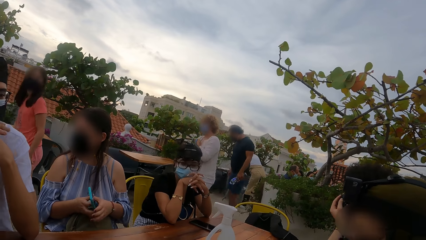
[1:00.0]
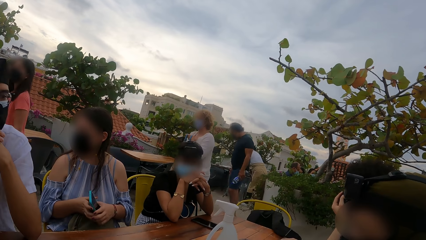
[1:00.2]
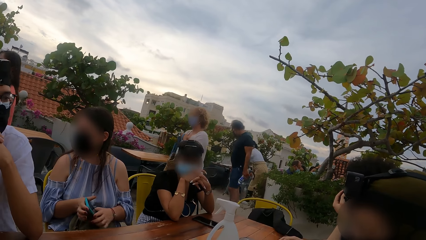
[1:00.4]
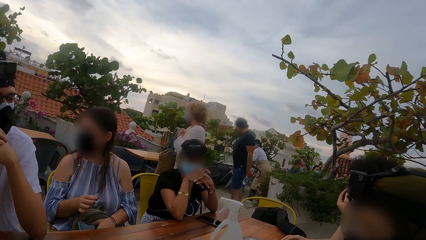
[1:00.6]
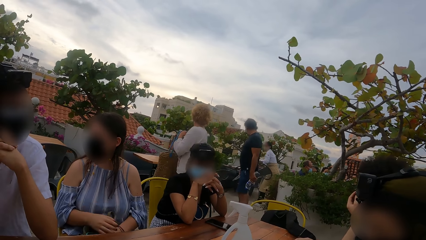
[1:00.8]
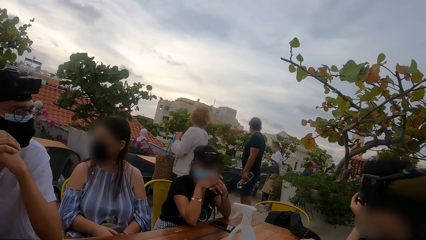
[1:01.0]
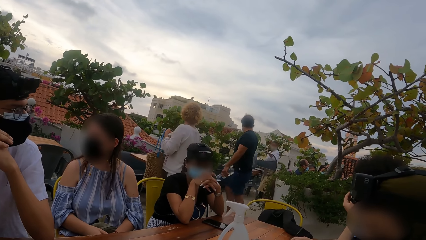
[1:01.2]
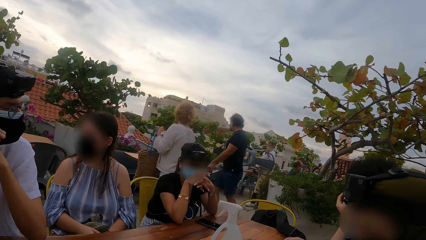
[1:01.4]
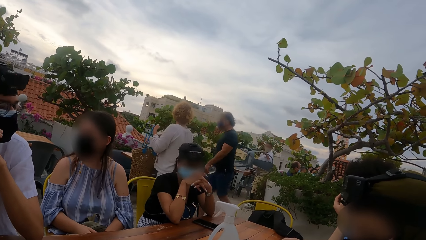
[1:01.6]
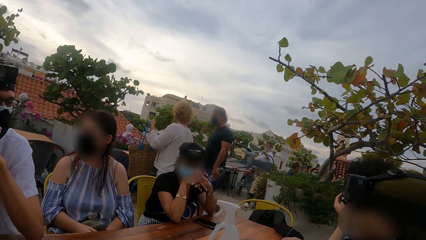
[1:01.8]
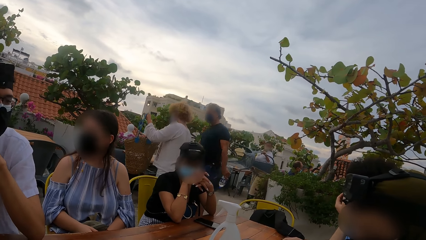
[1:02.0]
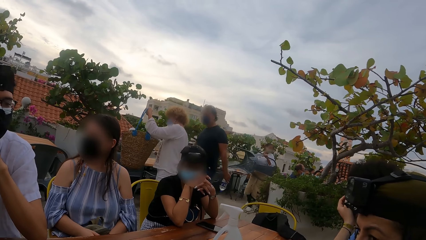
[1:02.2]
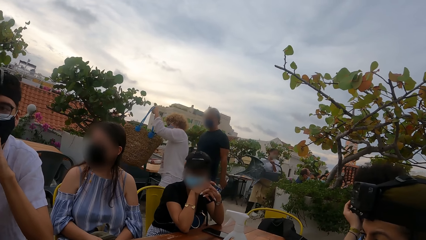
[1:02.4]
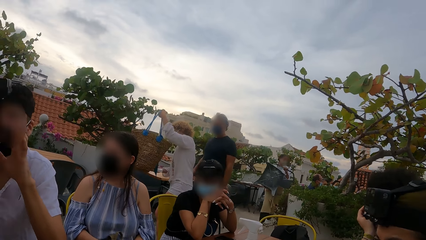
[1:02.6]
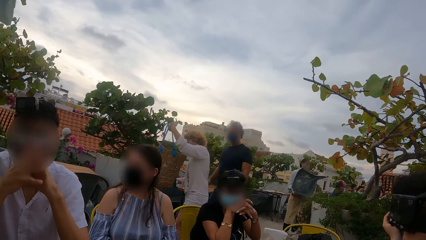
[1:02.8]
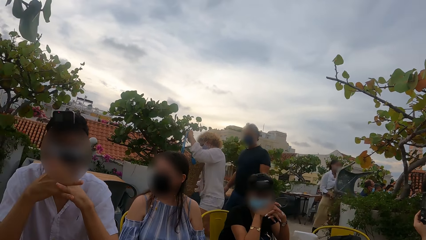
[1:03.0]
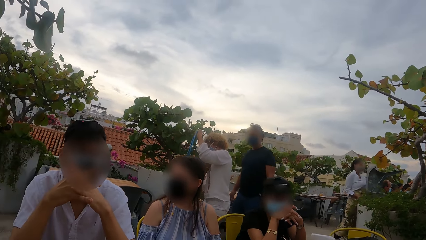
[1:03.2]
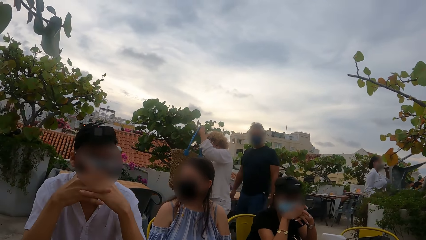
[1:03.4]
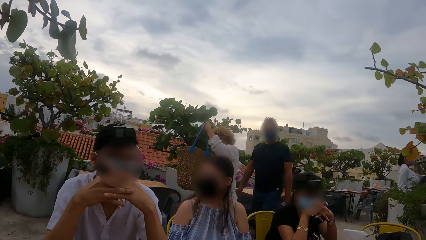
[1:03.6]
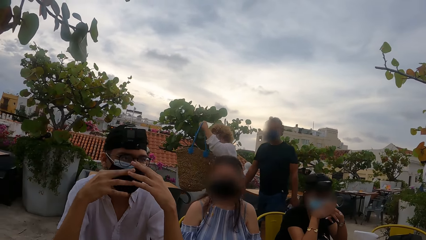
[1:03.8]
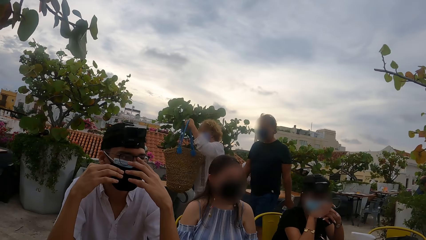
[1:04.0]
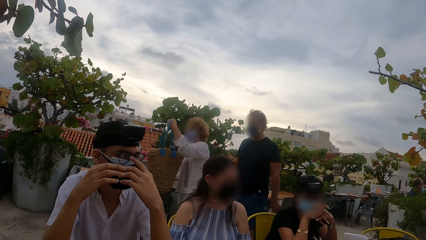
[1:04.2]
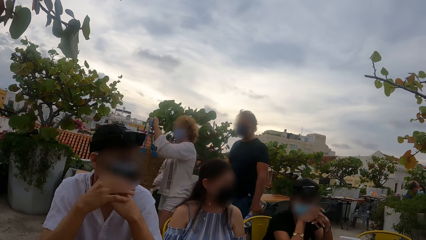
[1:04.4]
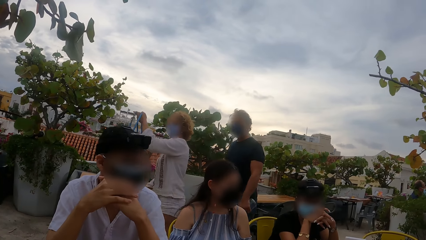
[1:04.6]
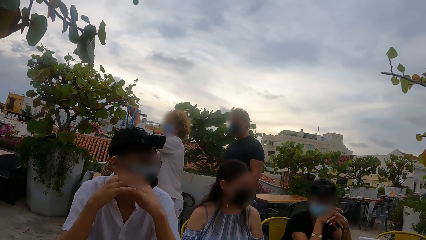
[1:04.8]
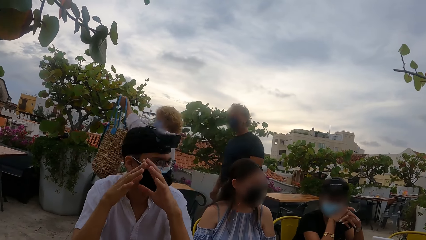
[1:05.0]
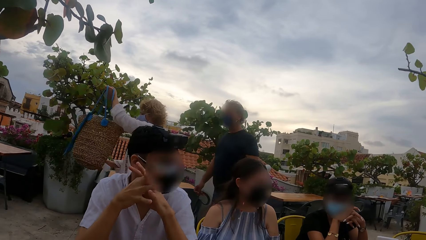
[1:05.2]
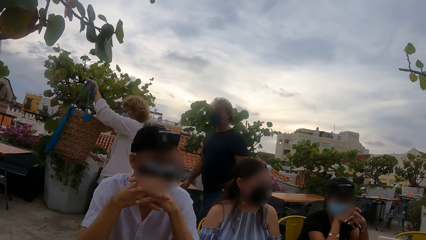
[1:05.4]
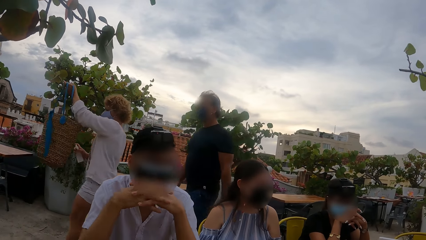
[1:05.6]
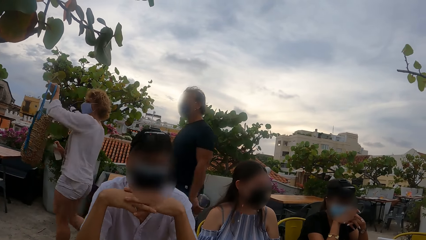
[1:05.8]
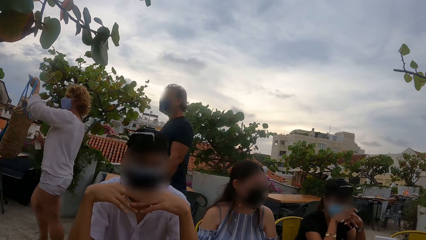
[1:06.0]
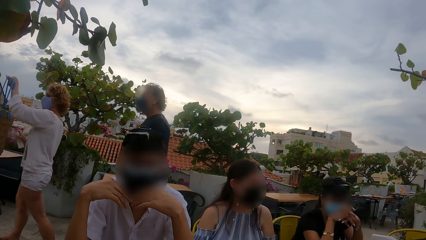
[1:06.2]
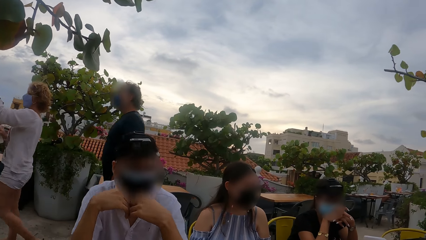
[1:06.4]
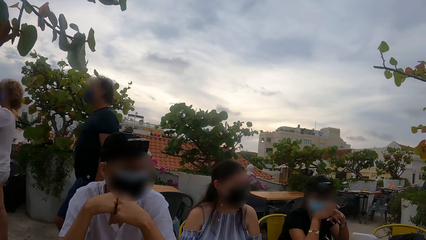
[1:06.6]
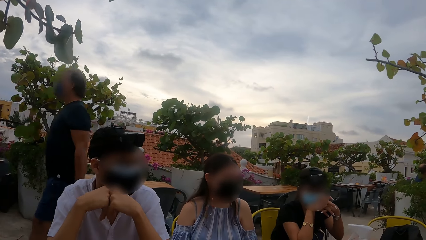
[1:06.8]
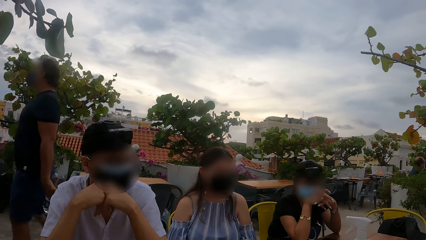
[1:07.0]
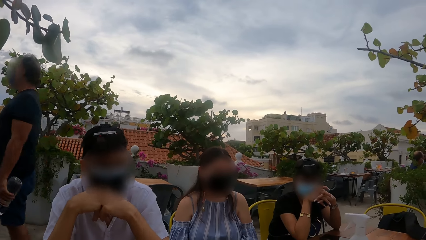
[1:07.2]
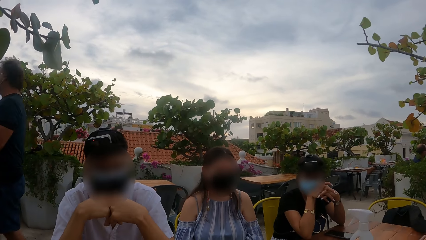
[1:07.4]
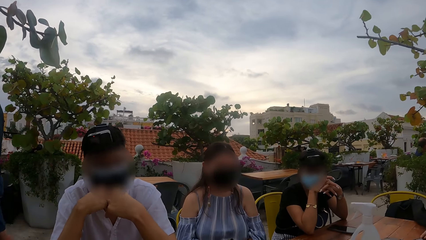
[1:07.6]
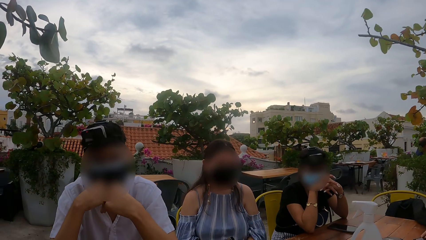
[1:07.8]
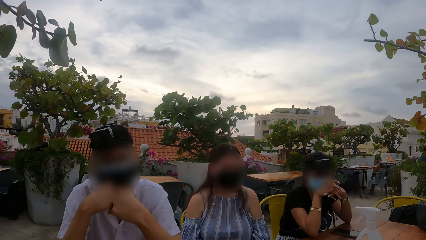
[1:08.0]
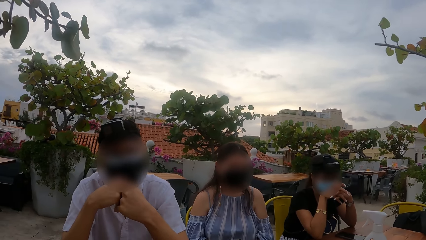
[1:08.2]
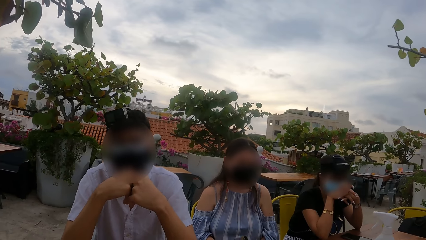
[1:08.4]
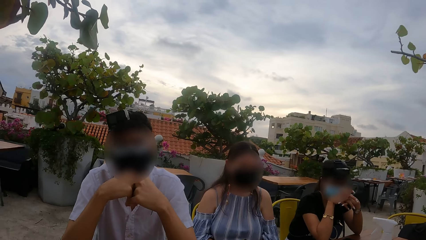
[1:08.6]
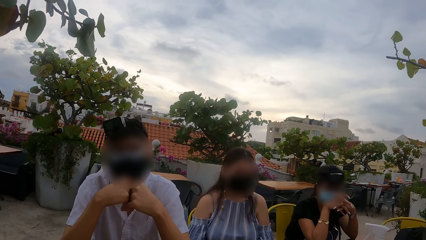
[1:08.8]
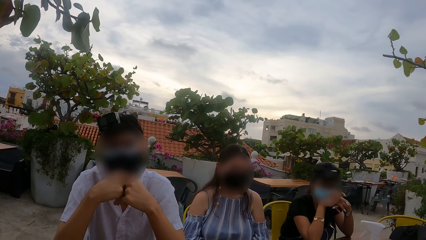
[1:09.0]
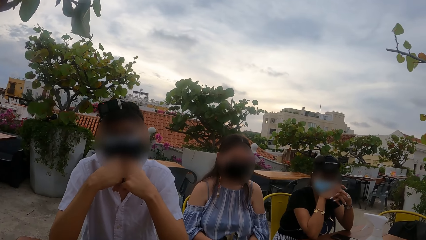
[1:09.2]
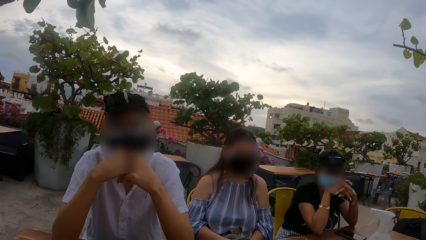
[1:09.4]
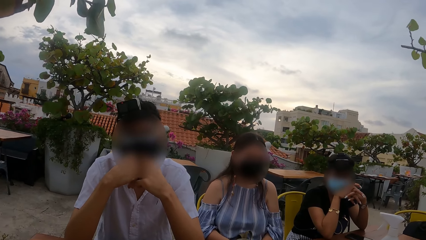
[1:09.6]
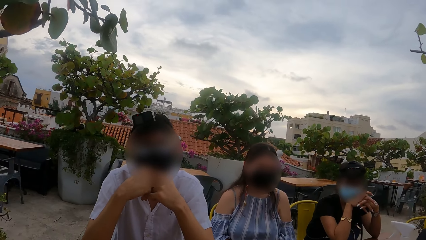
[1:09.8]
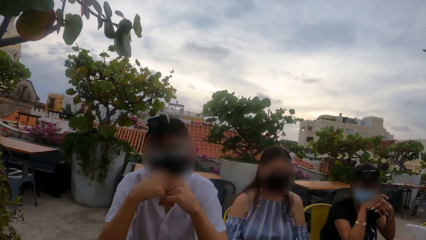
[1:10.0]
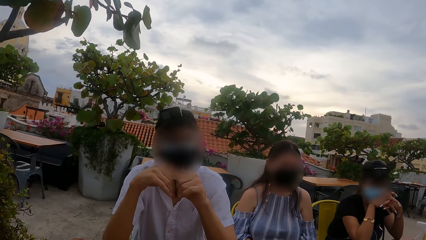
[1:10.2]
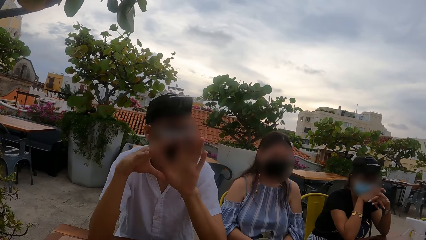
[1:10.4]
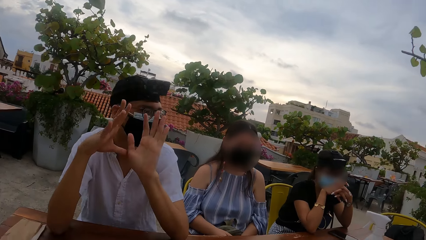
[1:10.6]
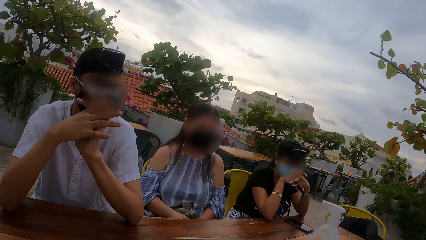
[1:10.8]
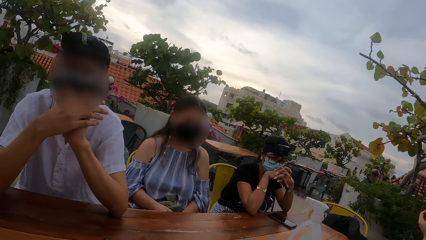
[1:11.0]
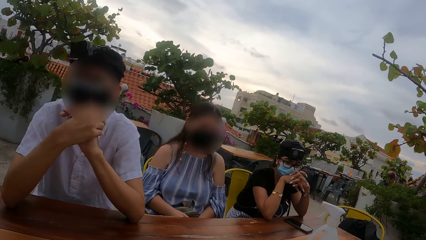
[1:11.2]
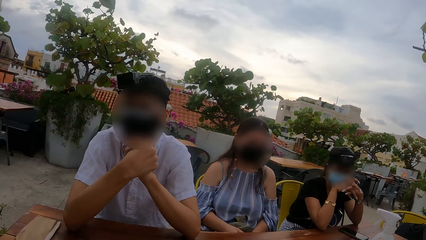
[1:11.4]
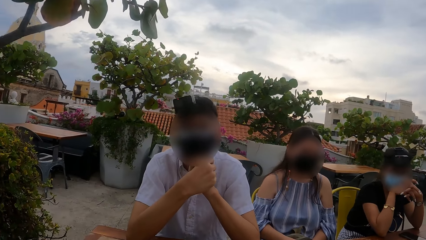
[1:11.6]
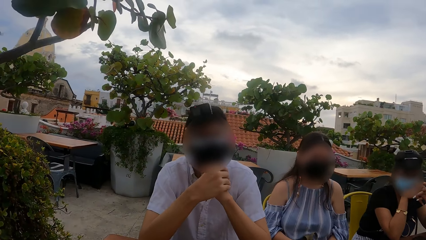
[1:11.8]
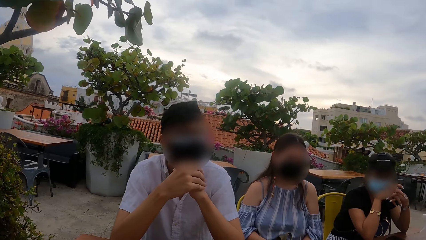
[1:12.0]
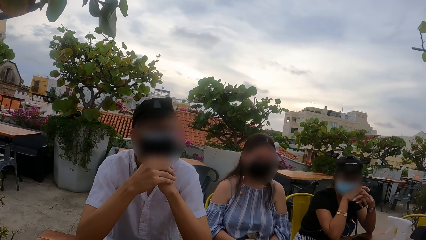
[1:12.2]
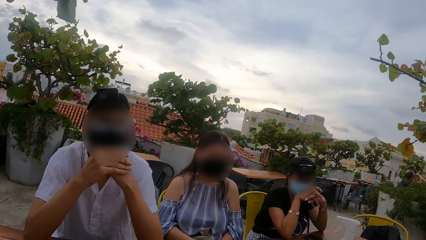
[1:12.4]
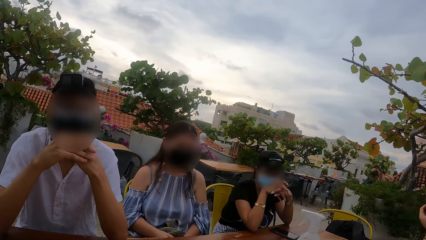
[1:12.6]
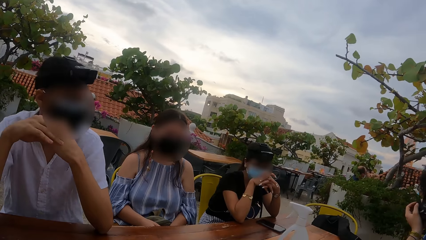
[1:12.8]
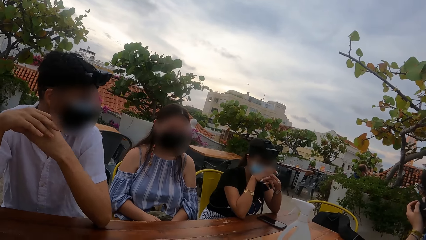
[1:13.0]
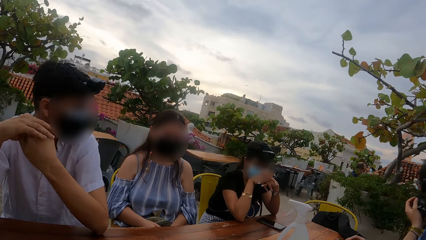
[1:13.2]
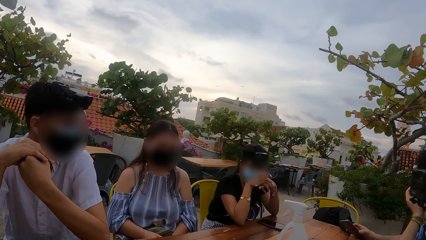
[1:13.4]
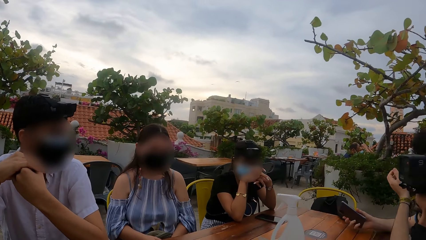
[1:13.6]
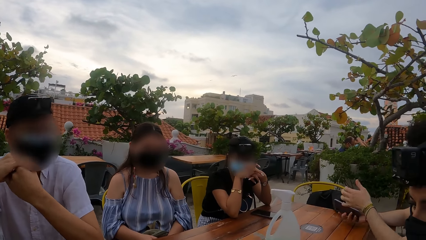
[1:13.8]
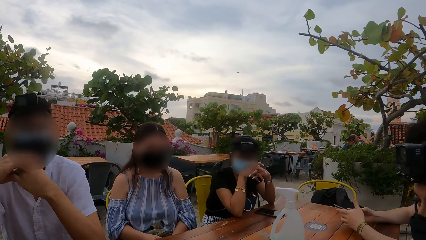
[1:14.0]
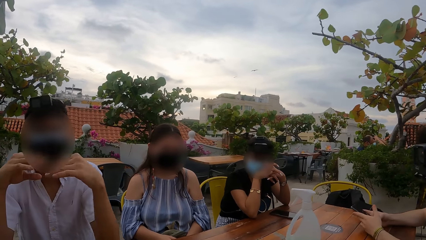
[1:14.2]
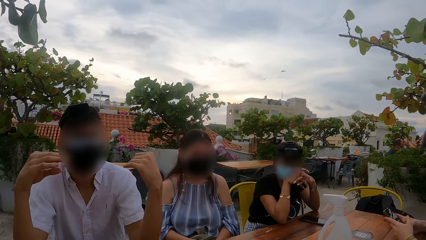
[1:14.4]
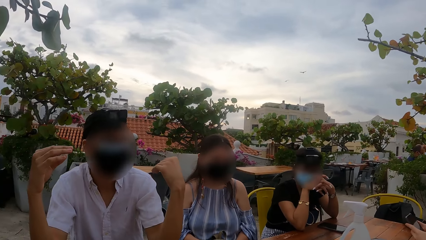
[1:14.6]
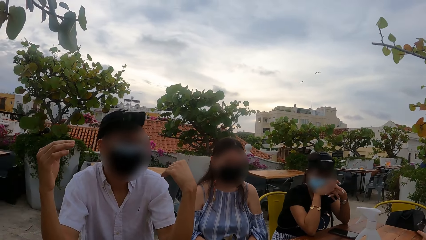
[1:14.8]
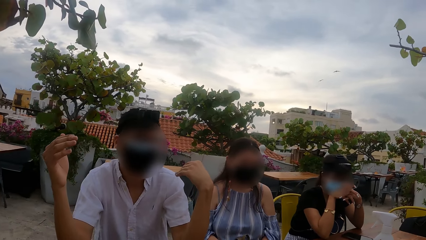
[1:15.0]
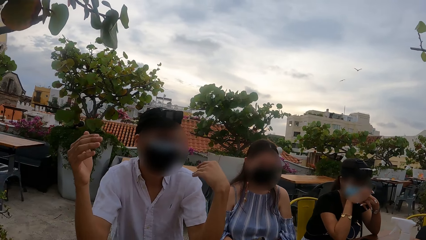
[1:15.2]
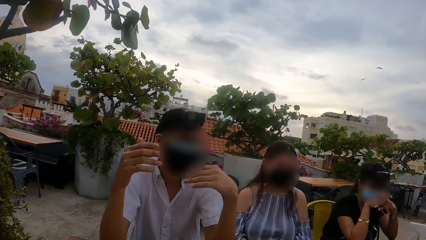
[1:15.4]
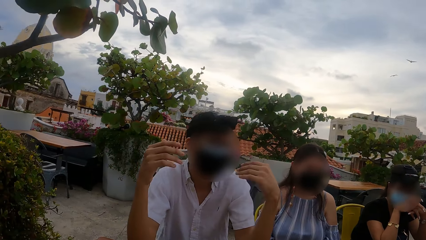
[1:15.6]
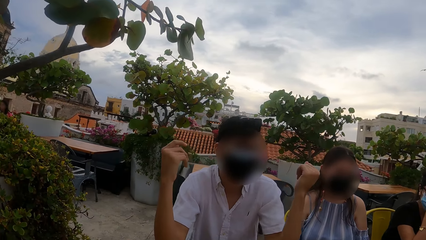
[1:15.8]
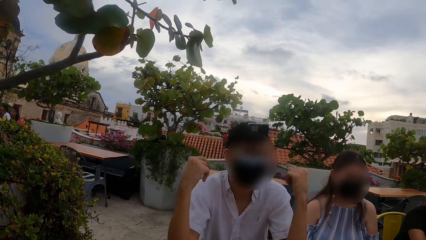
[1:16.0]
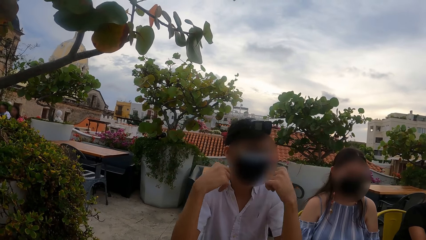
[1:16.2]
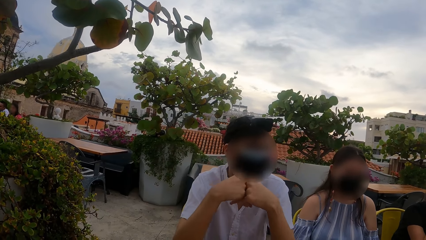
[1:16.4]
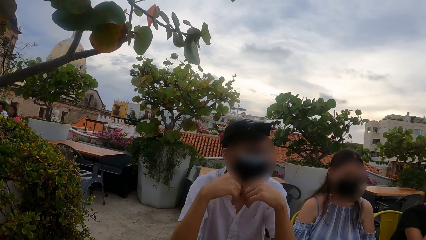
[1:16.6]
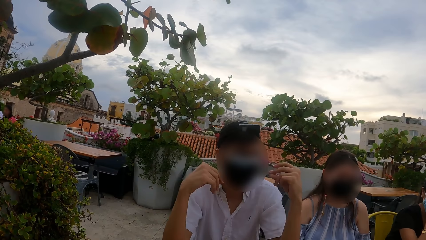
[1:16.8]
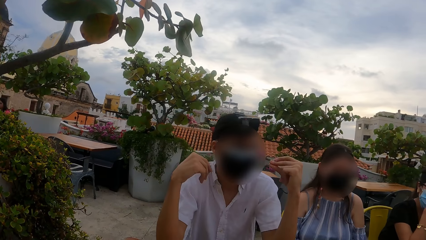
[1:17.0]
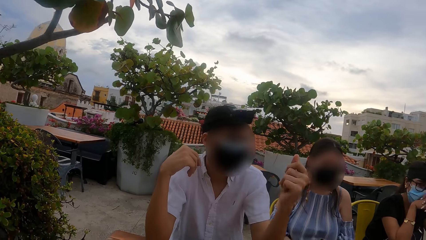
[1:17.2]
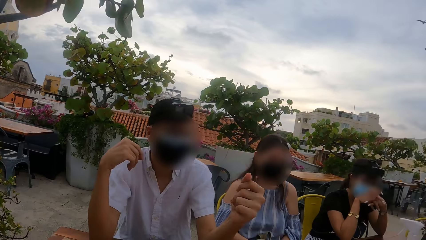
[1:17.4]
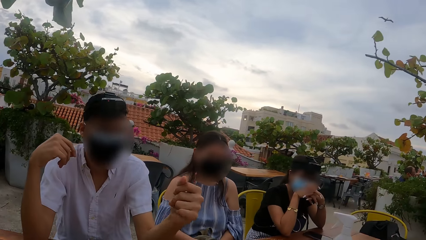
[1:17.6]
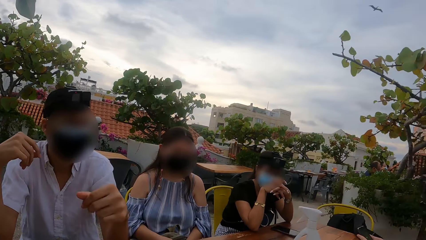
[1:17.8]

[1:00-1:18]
The first woman holds the phone with both hands and holds the phone with her left hand. Another man and another woman walk past the table. The second man interacts with the group of people at the table. The first man adjusts his face mask with his left hand, holds the phone in his right hand, and holds the phone with both hands. A man speaks.
